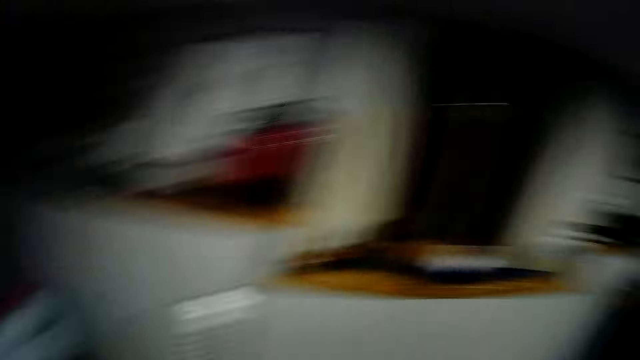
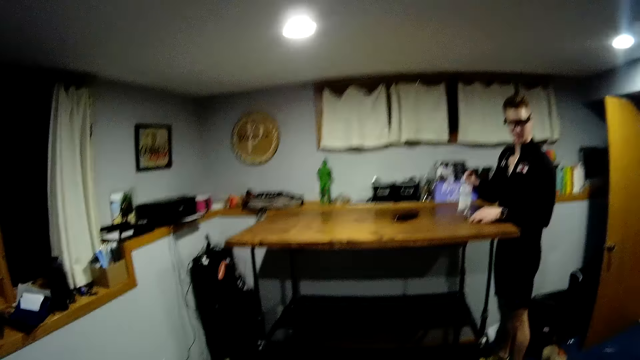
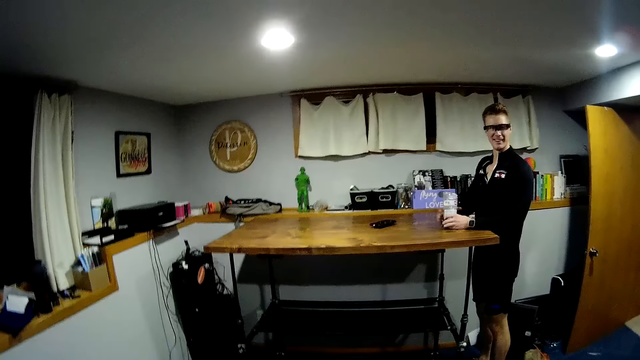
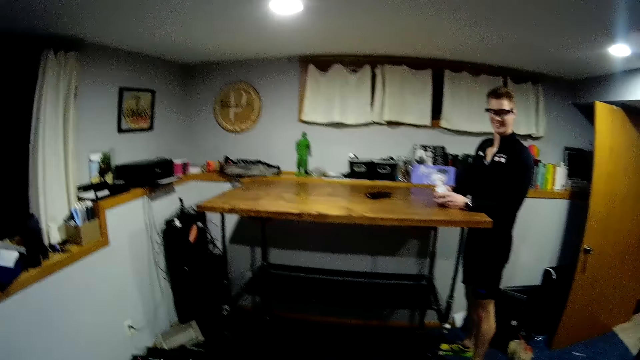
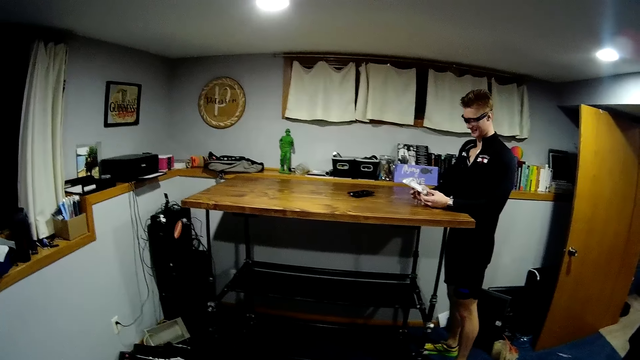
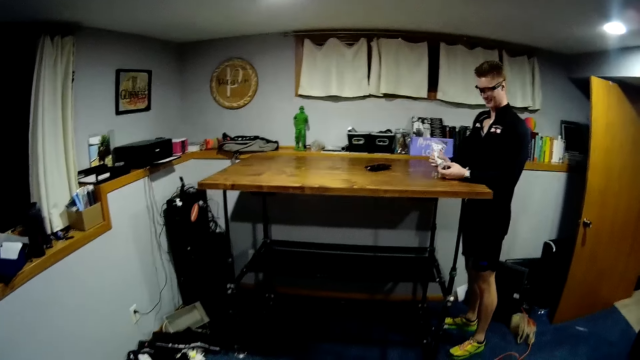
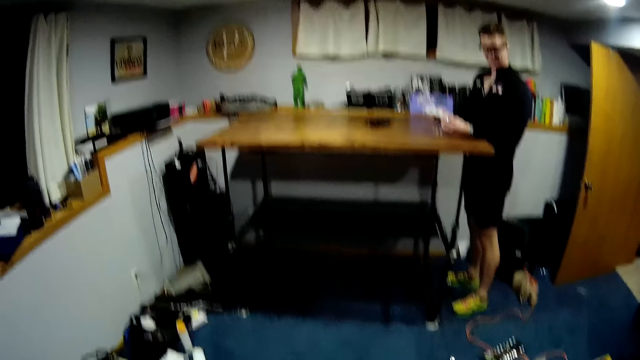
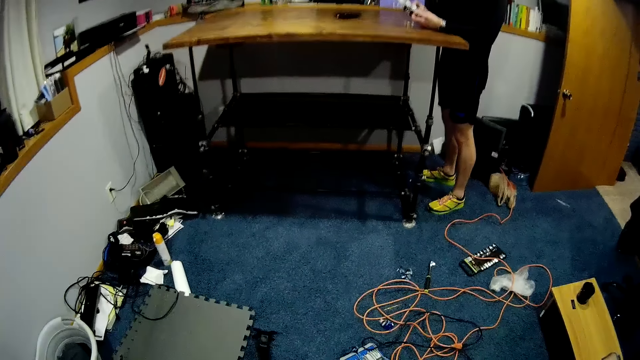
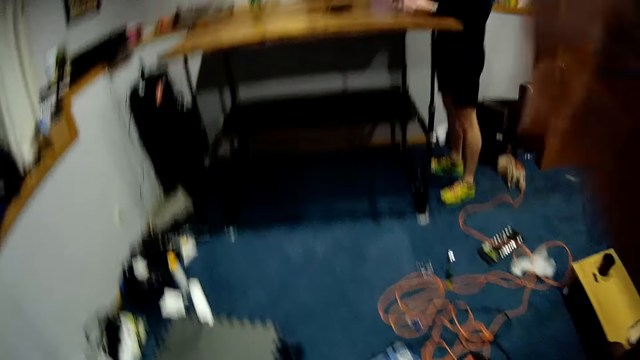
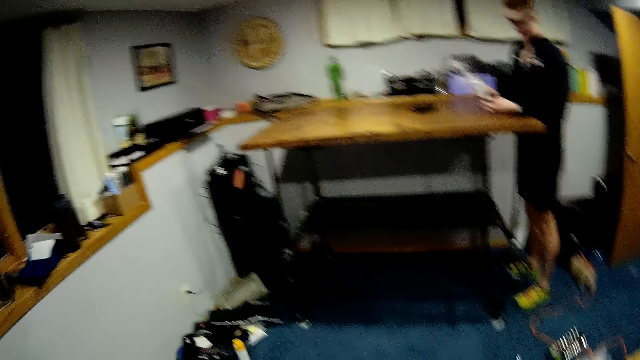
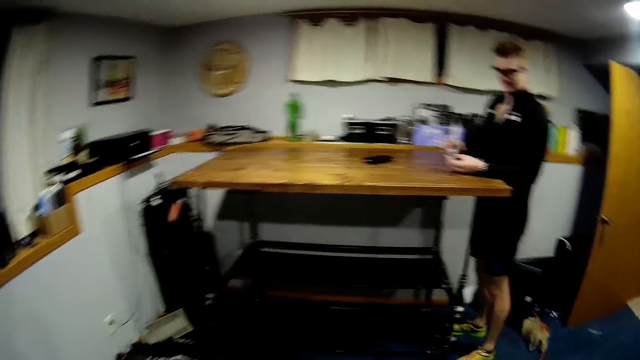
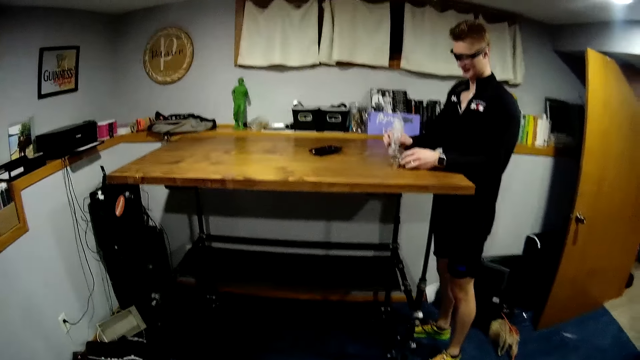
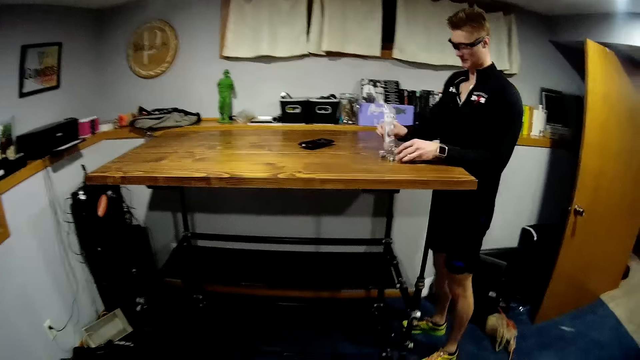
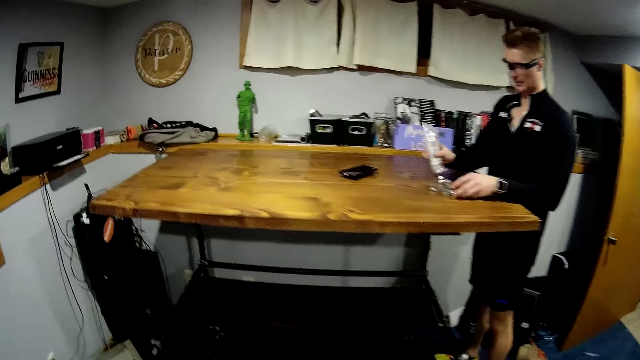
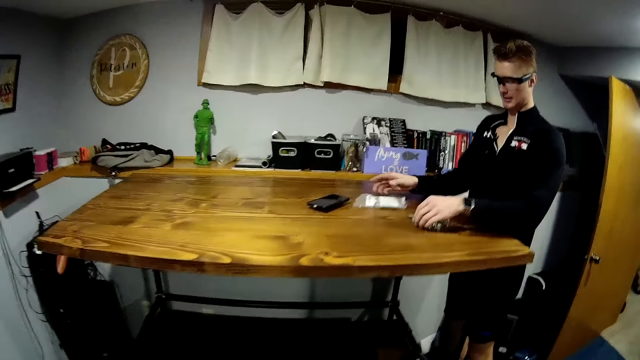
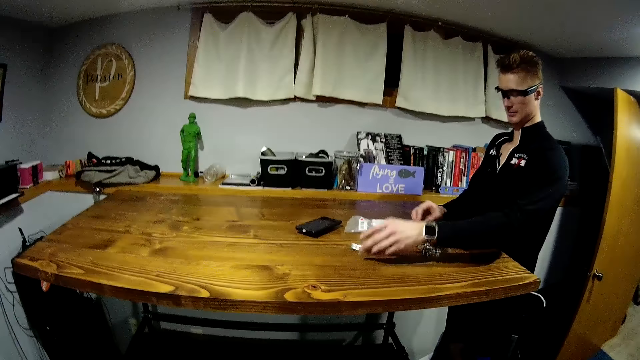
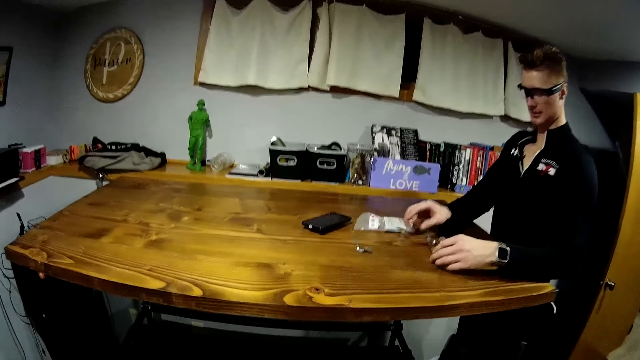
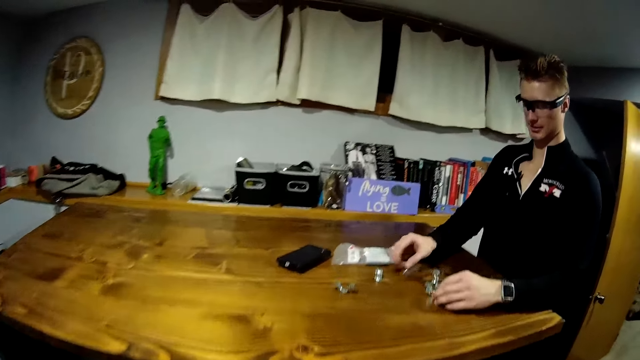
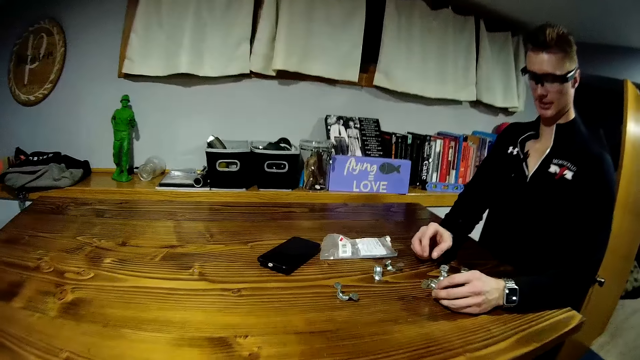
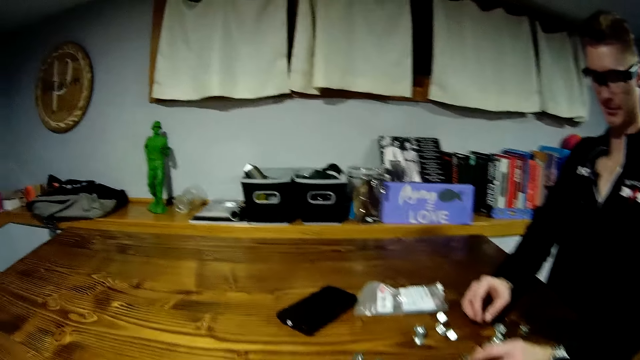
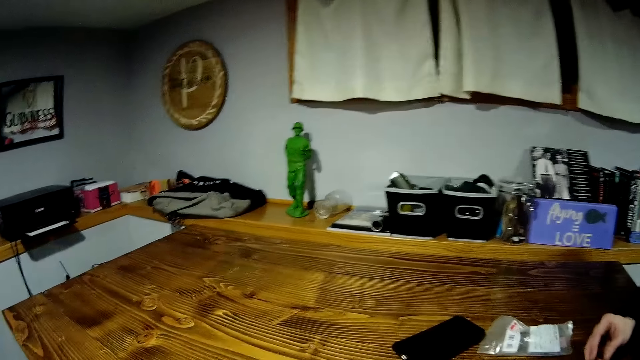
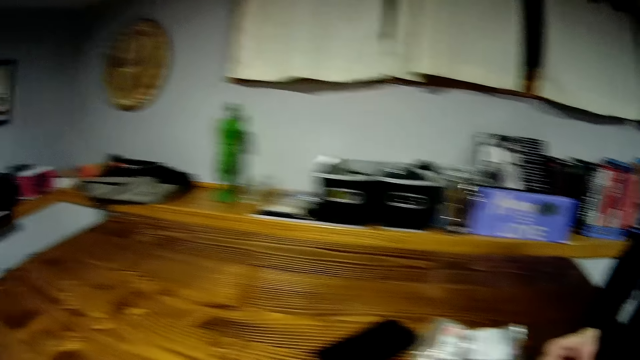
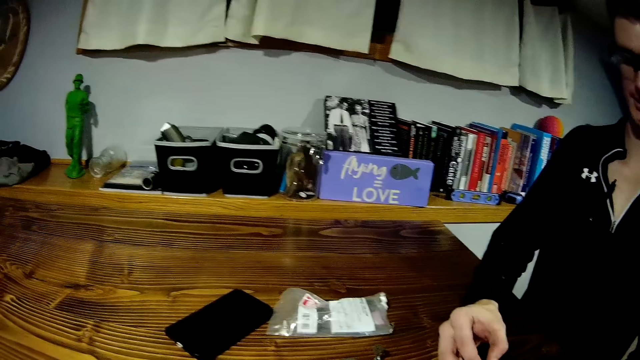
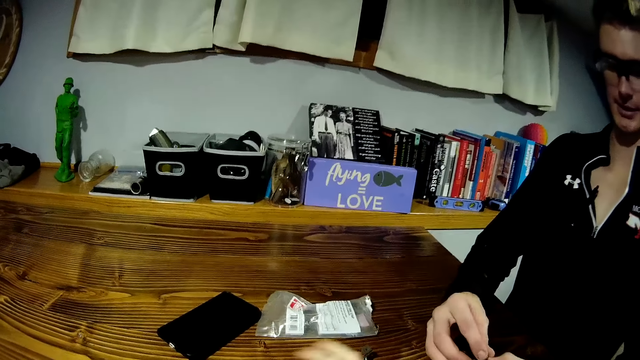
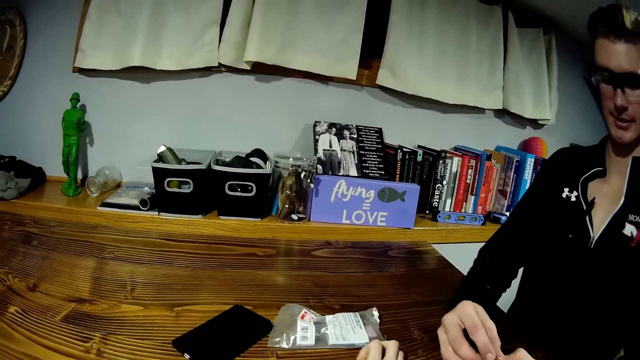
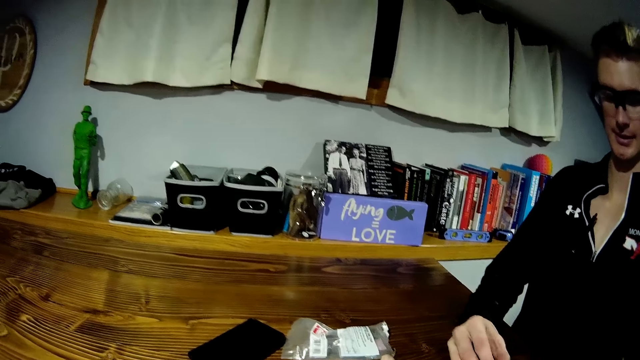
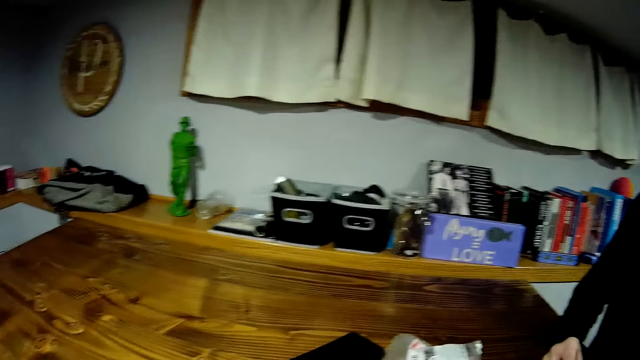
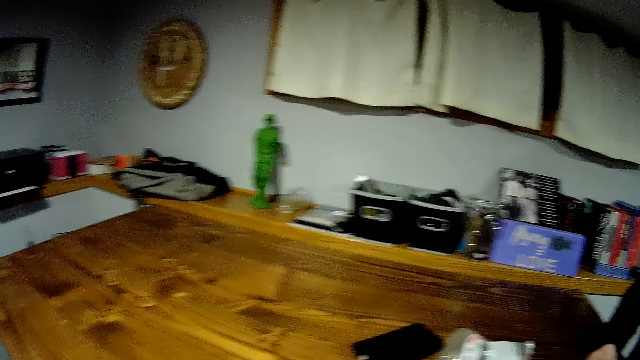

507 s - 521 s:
A man picks something on the table. The man pours some steel pieces on the table. The camera wearer walks in the room. The man drops the polythene bag on the table and arranges the steel pieces on the table. The man stands in the room.

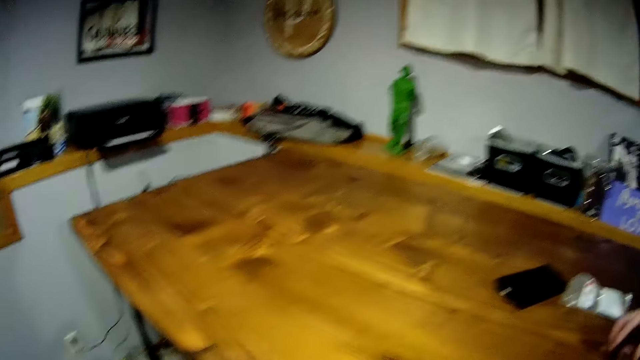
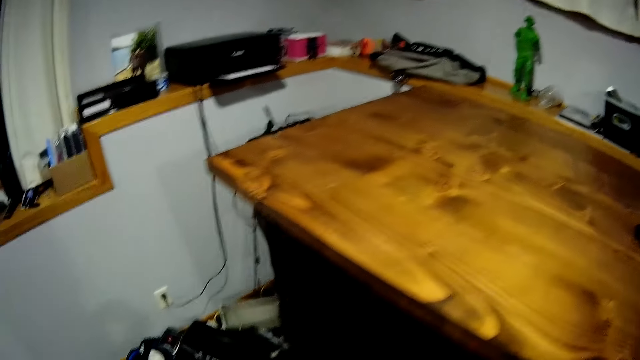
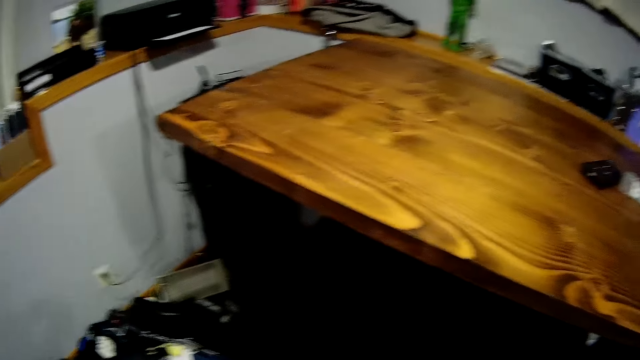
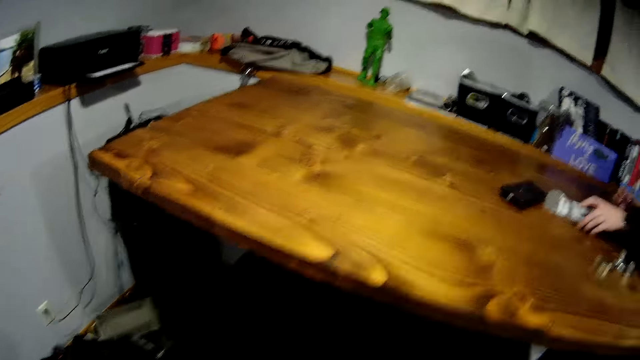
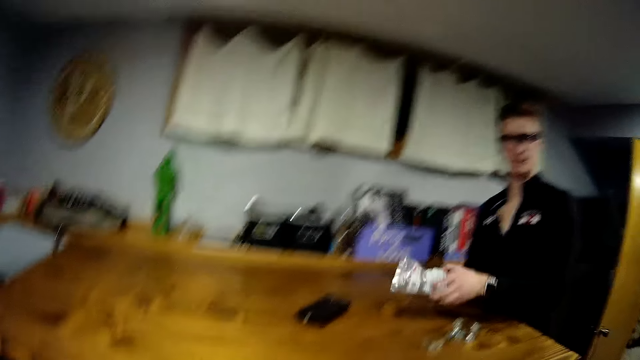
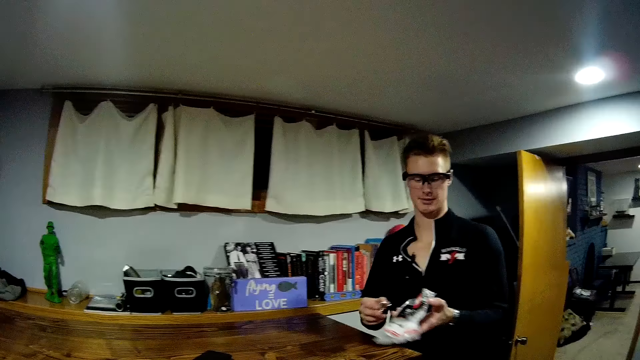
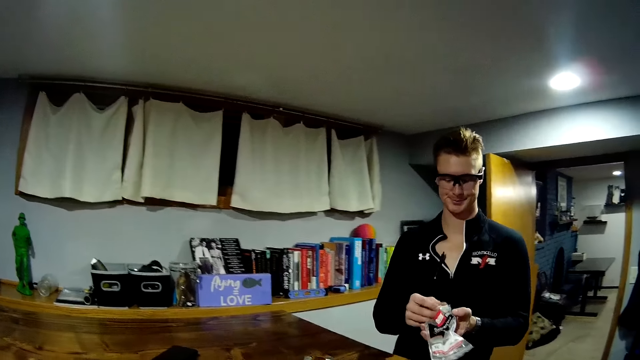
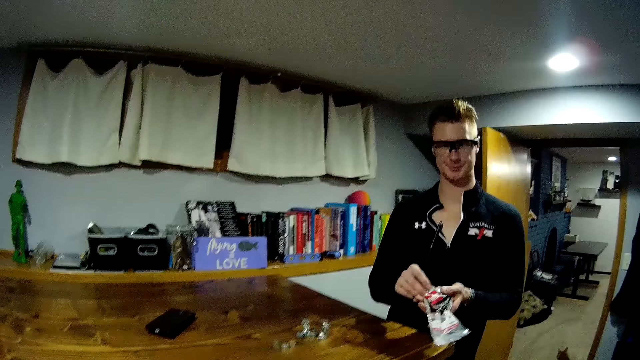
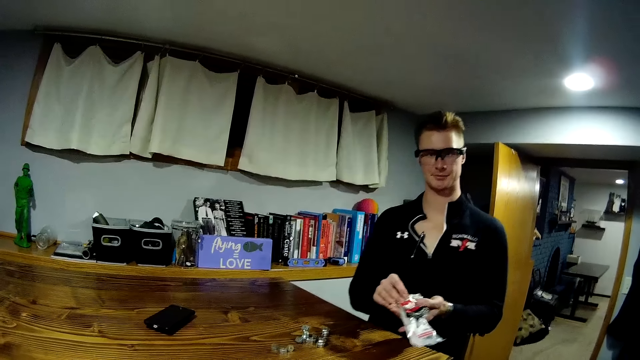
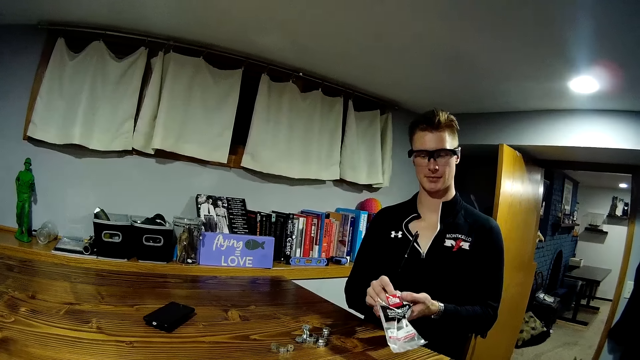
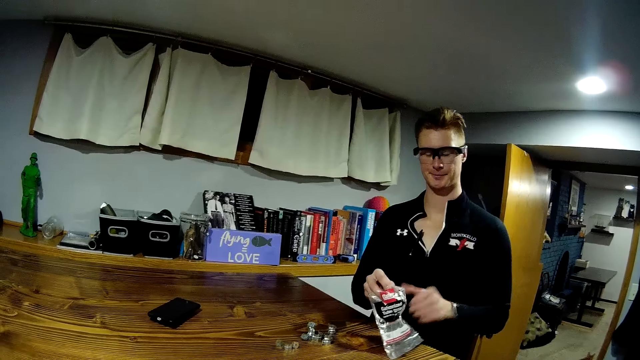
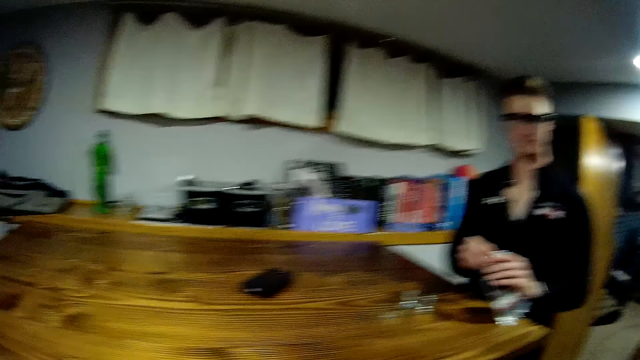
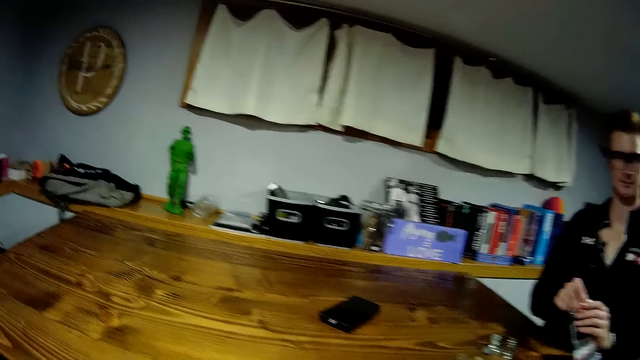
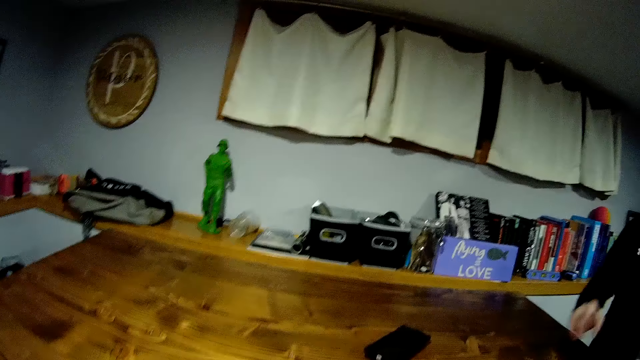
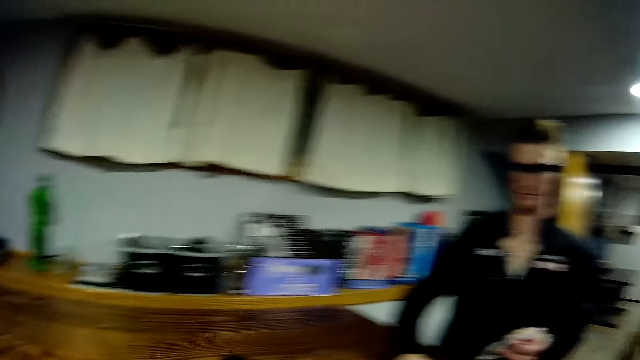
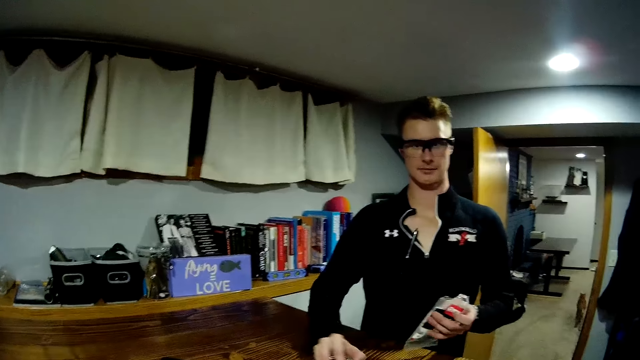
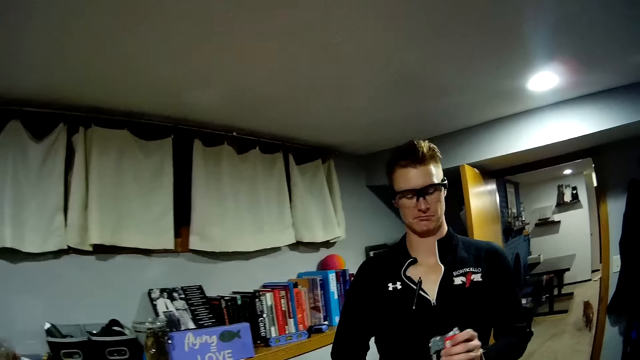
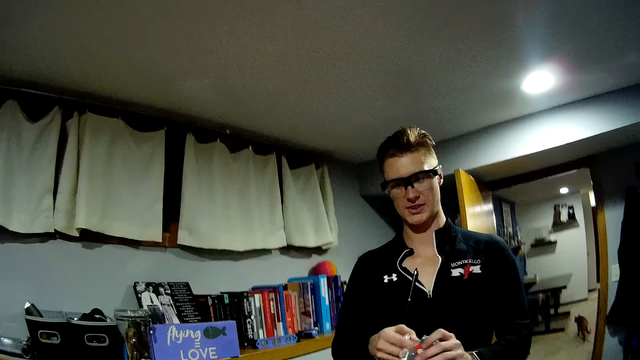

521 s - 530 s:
The camera wearer interacts with a man. The man picks the polythene bag from the table with his left hand. The man puts a piece of steel in the polythene bag and picks another piece of steel in the polythene bag.
